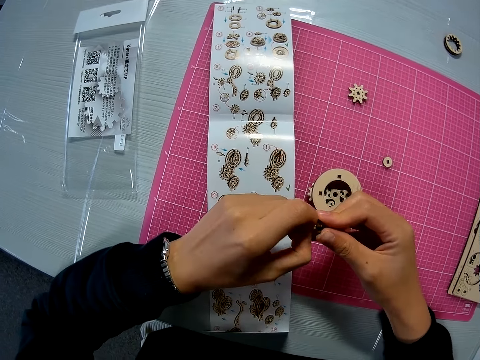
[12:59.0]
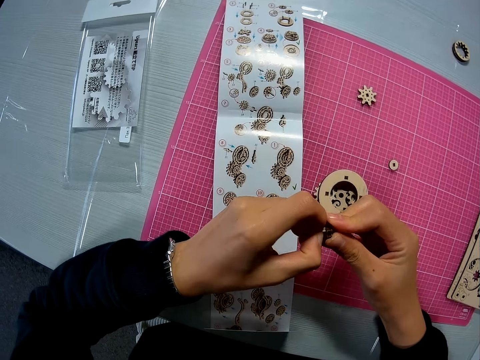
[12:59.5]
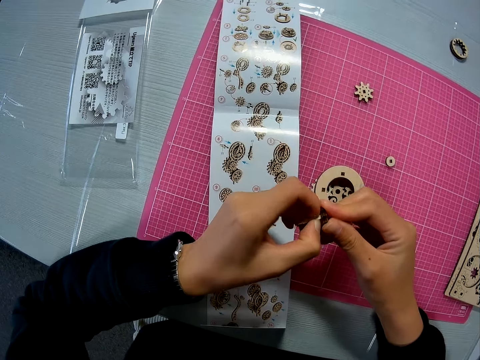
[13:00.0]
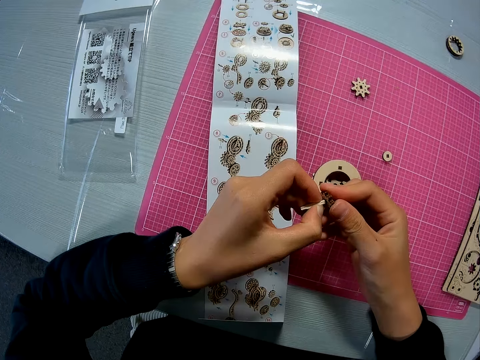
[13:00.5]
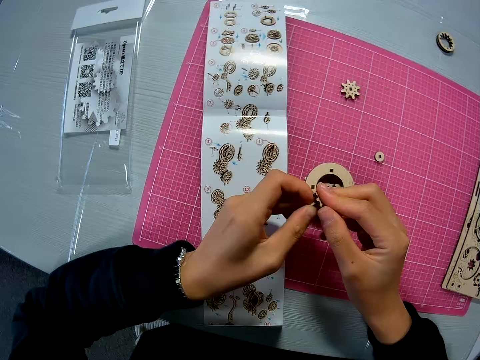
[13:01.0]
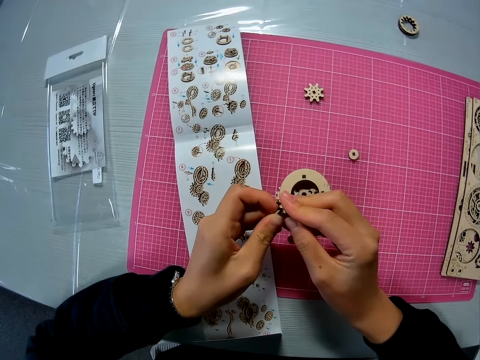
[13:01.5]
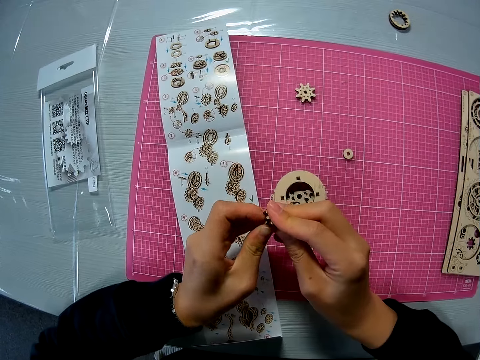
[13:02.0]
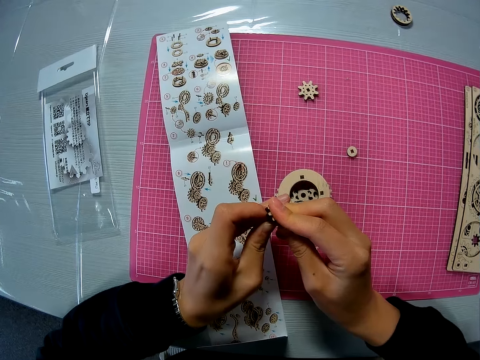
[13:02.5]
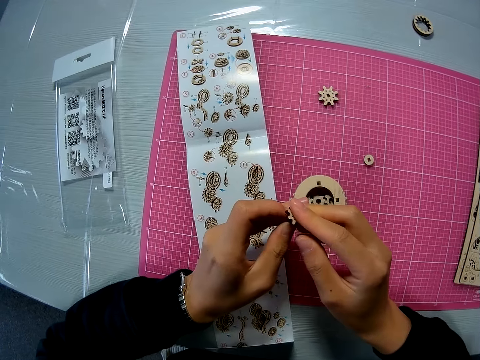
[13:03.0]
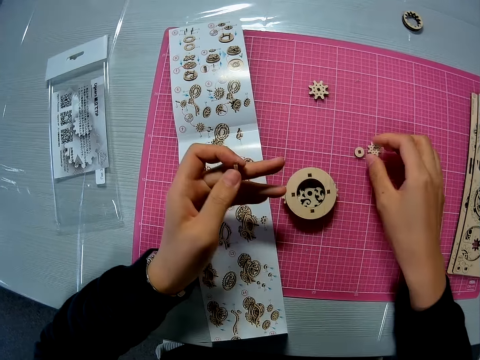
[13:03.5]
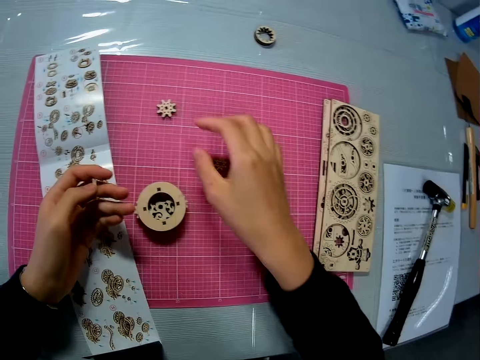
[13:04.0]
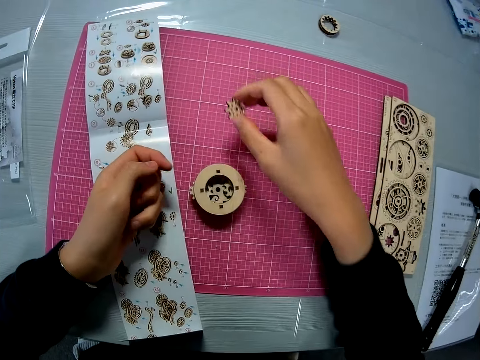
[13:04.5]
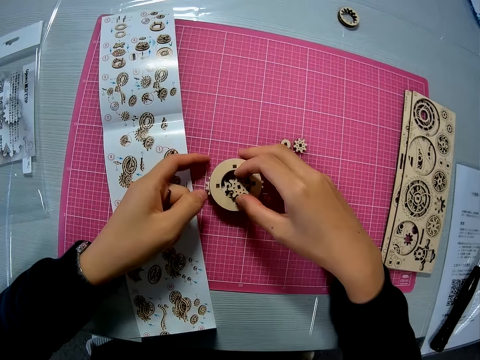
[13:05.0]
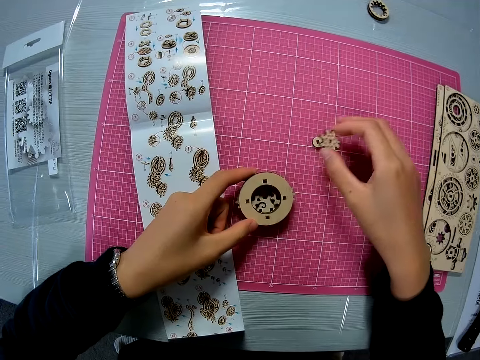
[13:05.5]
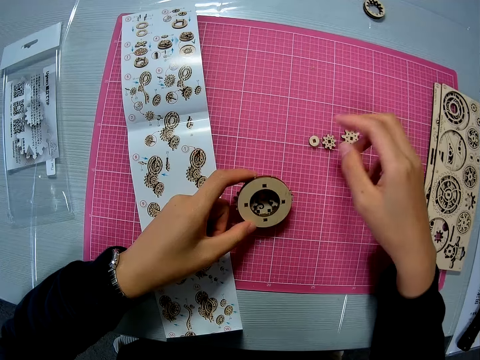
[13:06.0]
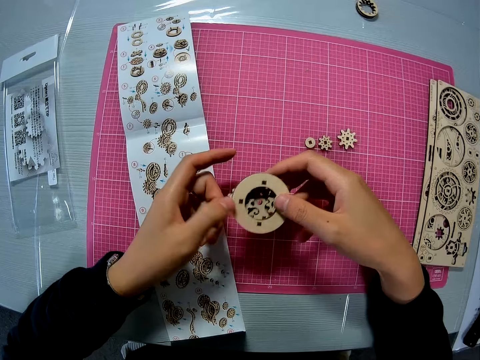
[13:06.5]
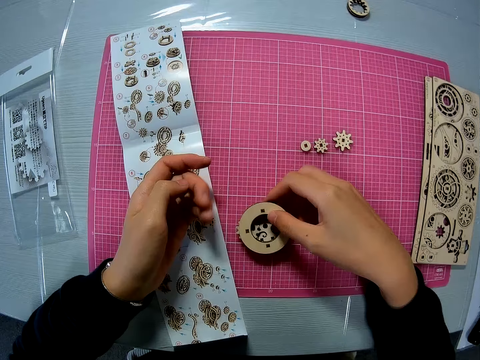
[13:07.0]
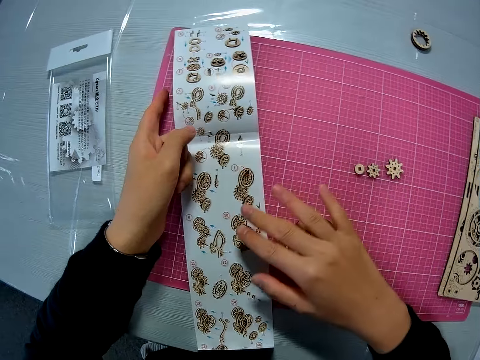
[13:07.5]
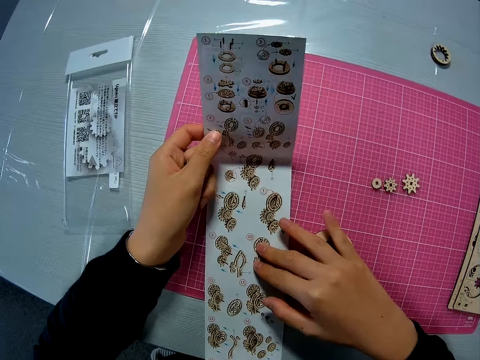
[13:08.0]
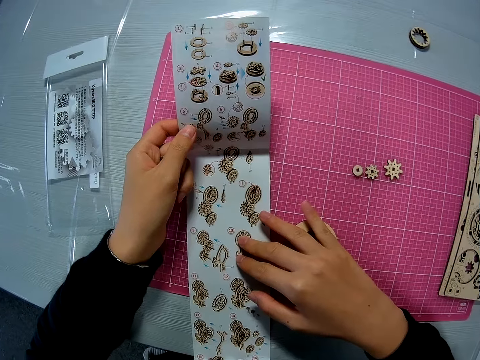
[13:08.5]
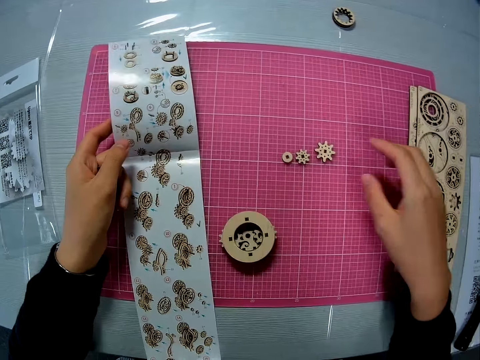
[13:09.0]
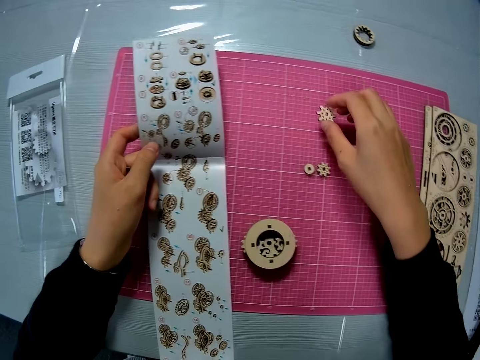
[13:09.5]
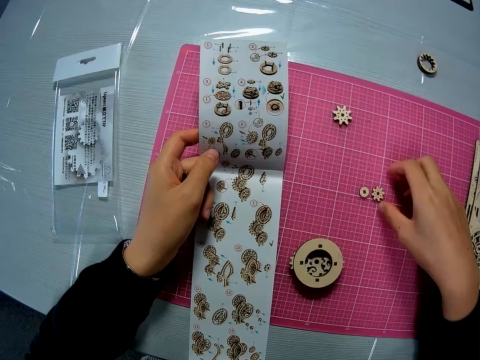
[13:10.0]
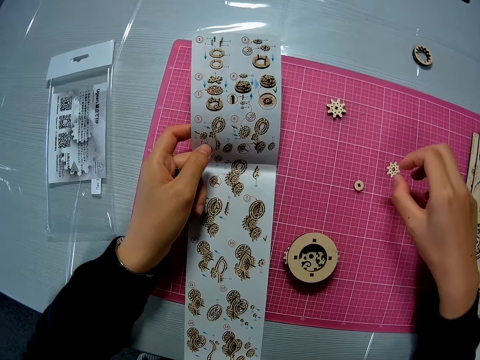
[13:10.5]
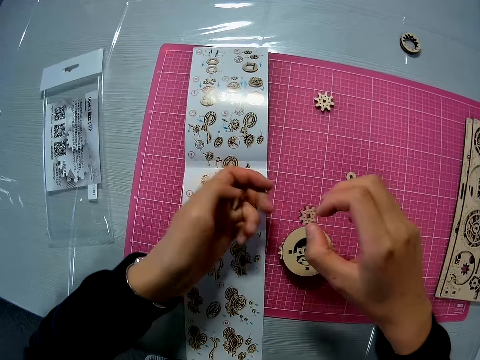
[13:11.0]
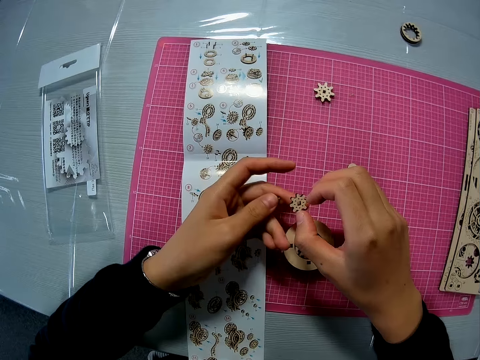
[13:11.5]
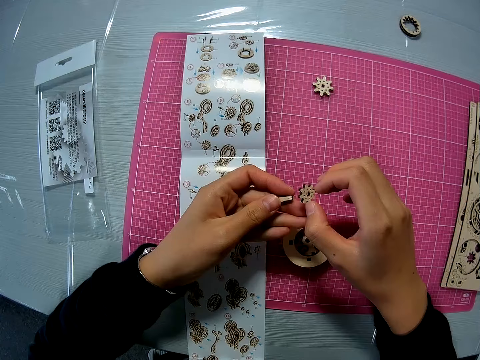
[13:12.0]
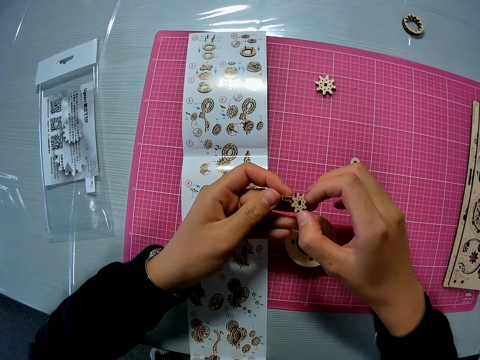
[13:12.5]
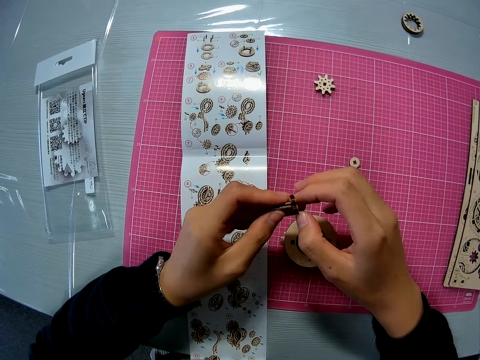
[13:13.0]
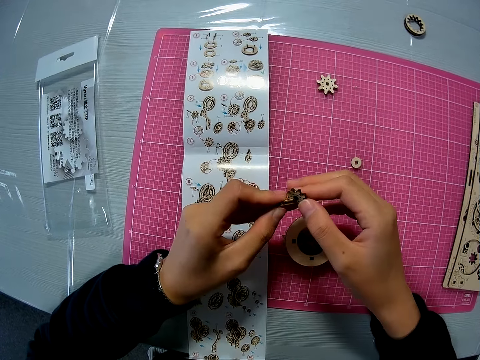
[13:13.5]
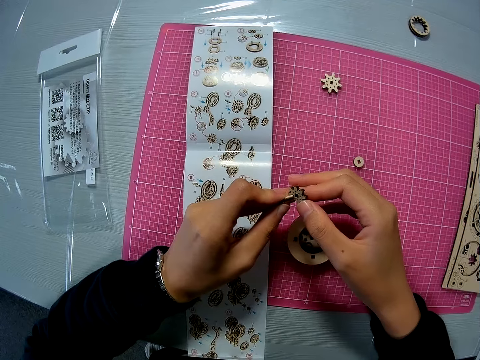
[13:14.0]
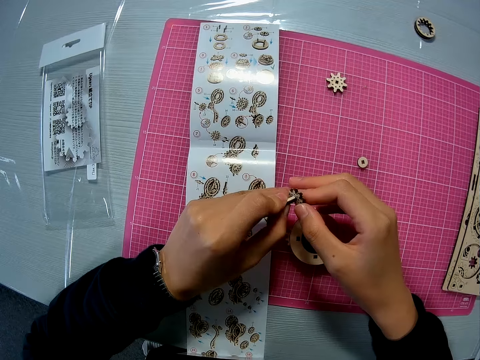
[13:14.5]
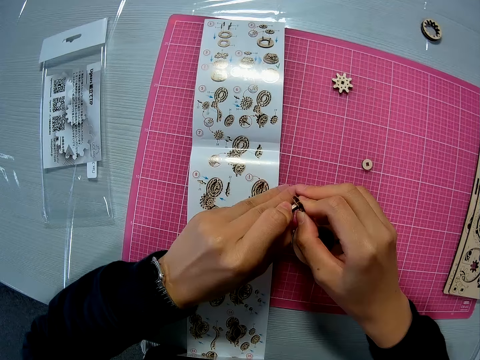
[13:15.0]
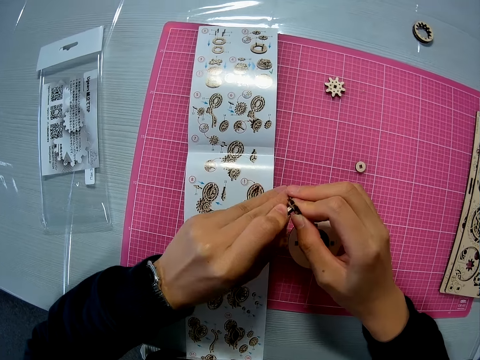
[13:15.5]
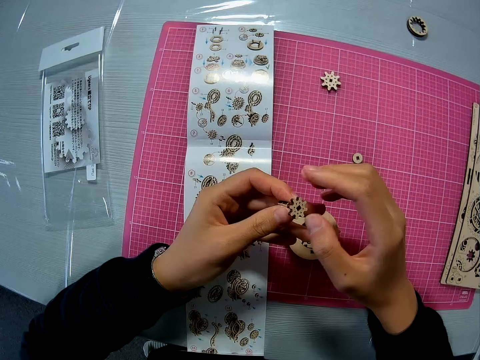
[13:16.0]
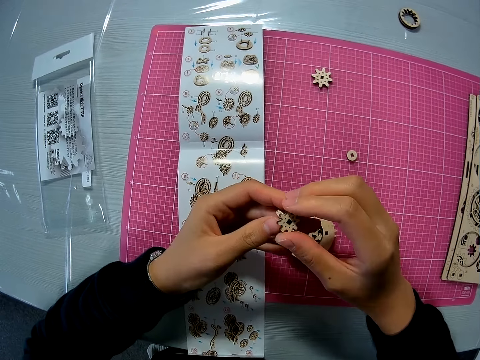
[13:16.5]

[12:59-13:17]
The camera wearer drops one of the puzzle pieces on the pink sheet. They pick up another puzzle piece from the pink sheet. They raise the mechanical model or layshaft. They move the layshaft on the table and hold down the layshaft on the table. They drop the puzzle piece on the pink sheet. They pass the mechanical model to their right hand. They hold the layshaft with the other hand. They drop the mechanical model on the pink sheet. They raise the instruction manual on the pink sheet briefly. They hold down the paper with their fingers, hold the paper, and look at the paper. They move another puzzle piece on the pink sheet. They put down the model piece on the table. They pick up another puzzle piece from the pink sheet. They hold the model piece. They drop the paper on the table. They attach the puzzle piece to the other puzzle piece with both hands.

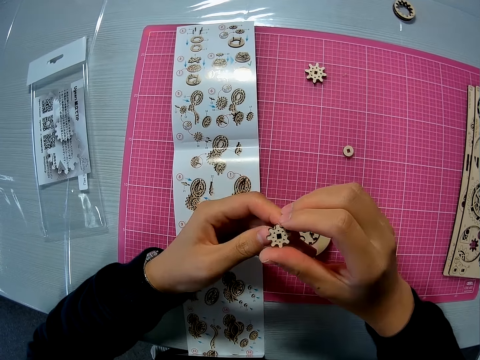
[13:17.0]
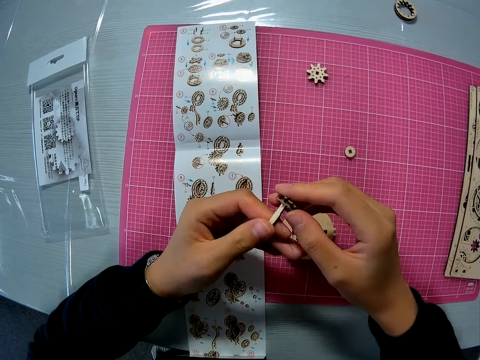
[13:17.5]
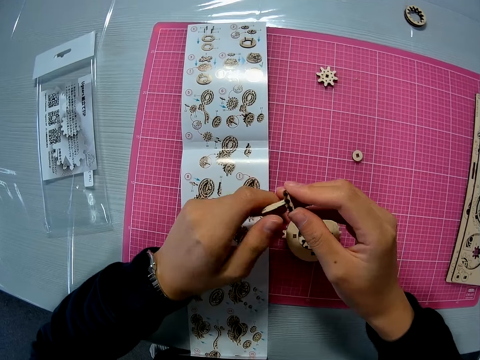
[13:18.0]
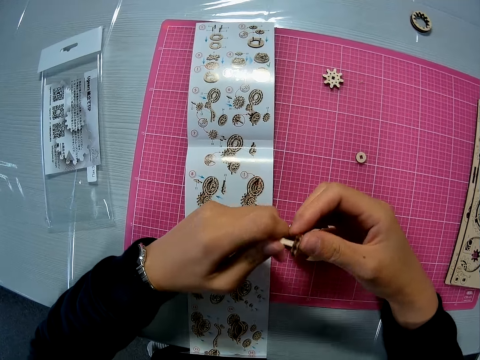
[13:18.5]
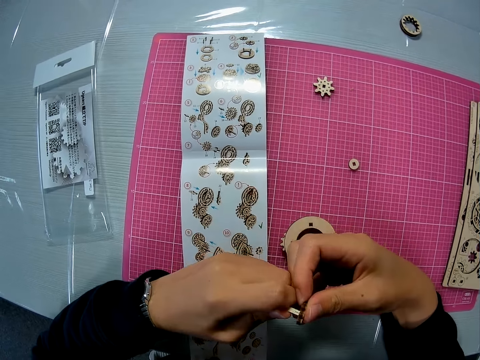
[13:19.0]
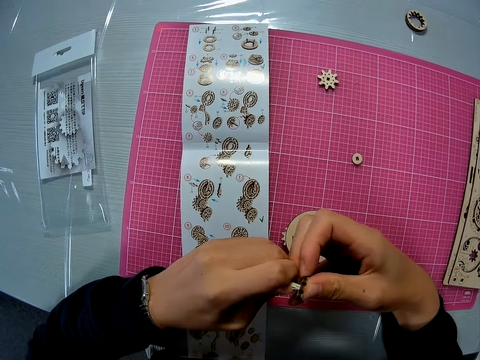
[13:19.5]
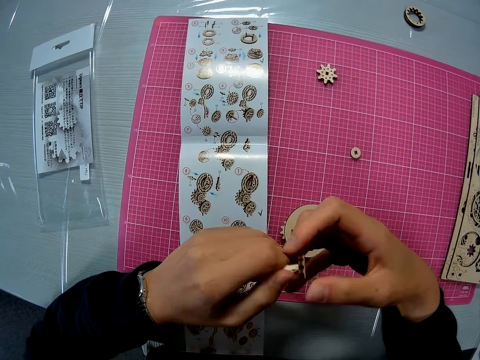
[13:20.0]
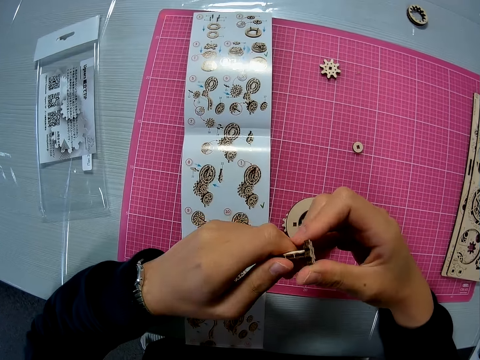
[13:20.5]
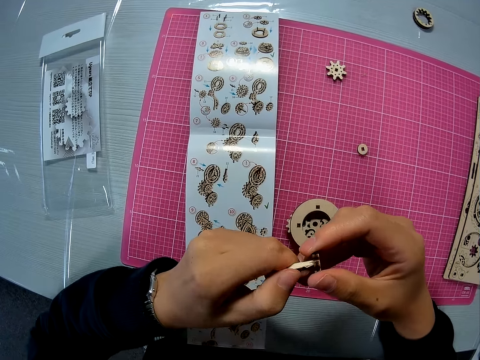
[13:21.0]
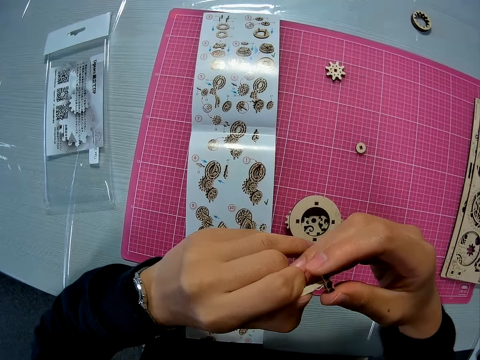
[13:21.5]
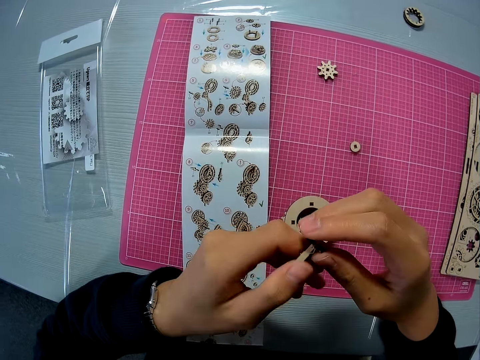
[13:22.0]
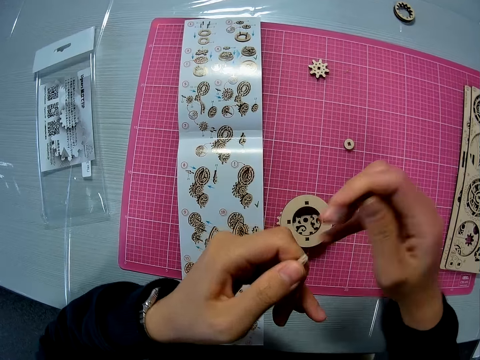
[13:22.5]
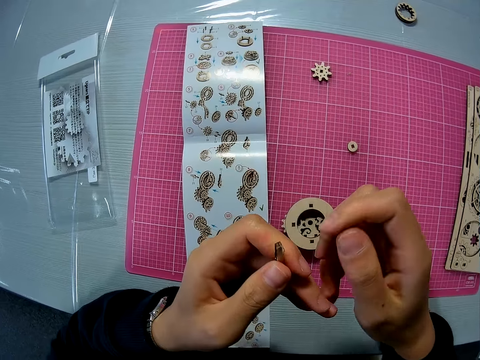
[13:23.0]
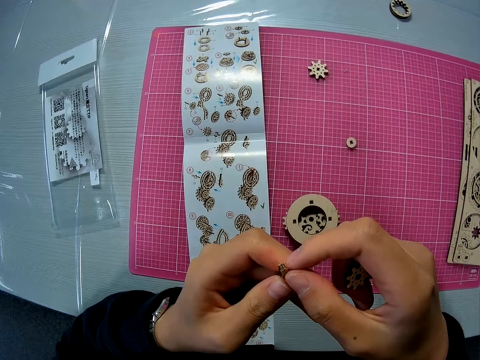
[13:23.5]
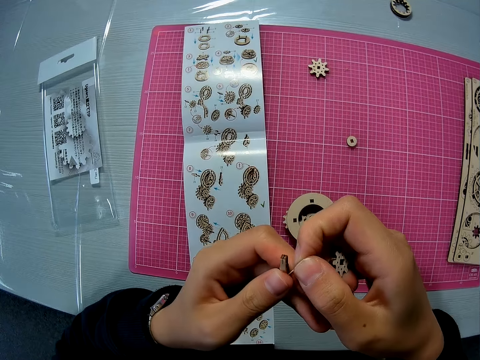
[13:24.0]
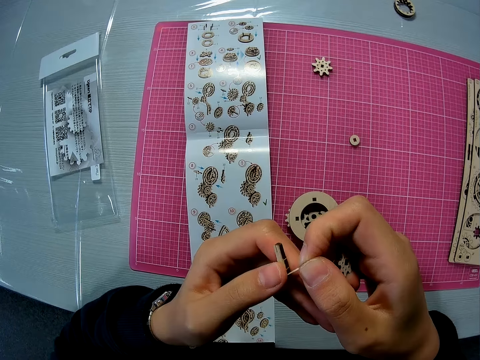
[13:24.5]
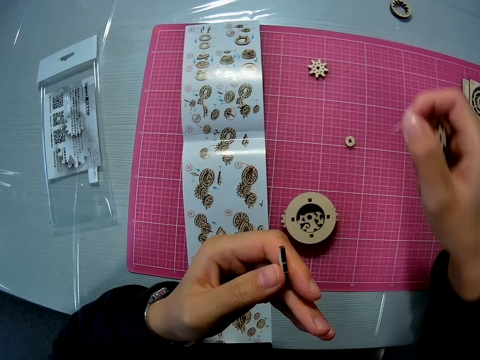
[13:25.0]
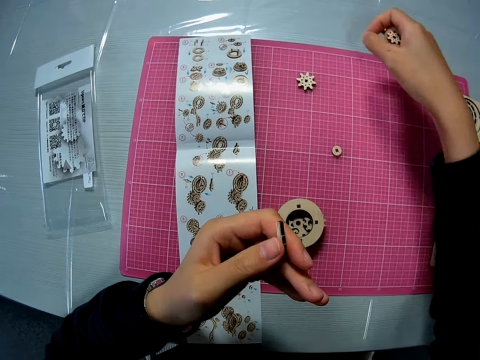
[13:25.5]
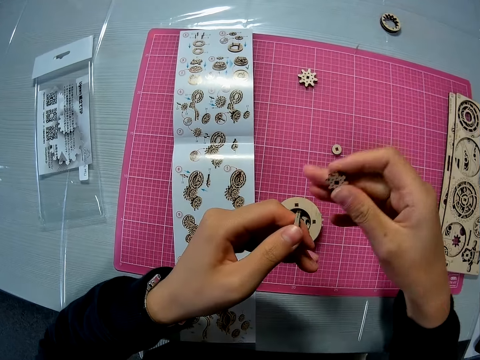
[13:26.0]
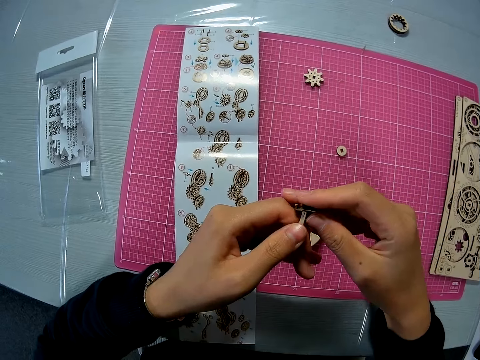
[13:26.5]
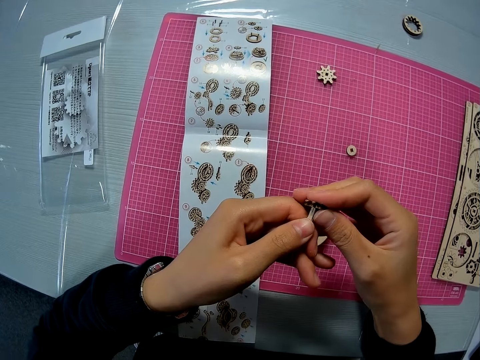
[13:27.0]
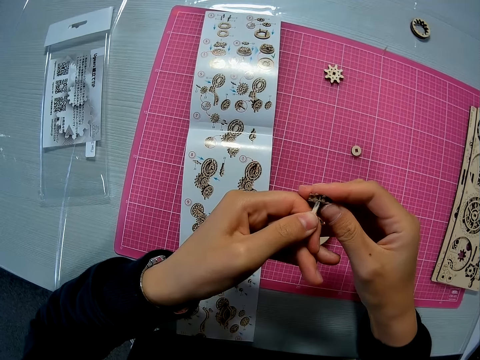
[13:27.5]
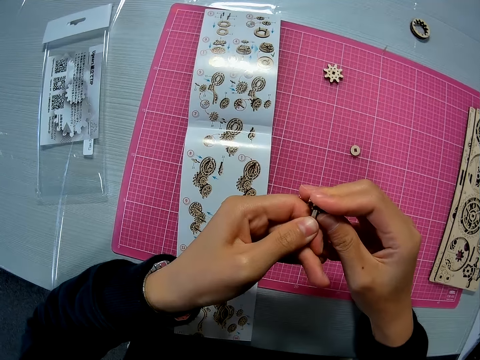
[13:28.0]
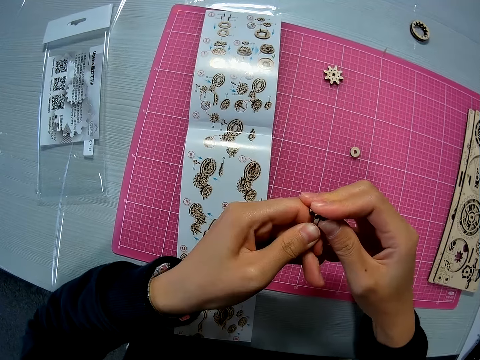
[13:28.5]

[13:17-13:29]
The camera wearer presses the model pieces against each other. She detaches both puzzle pieces from each other. She removes a part or wood of the puzzle piece with her right hand. She puts the wood on the table. She attaches the puzzle piece to the other puzzle piece with both hands.
